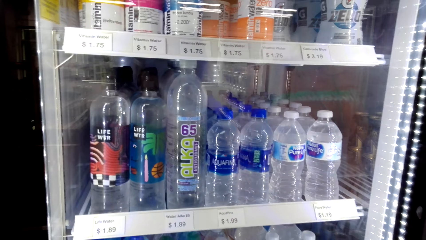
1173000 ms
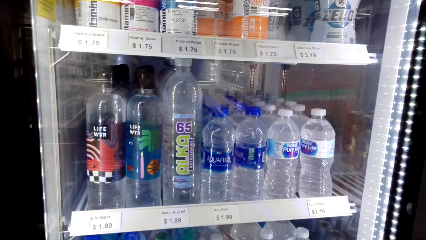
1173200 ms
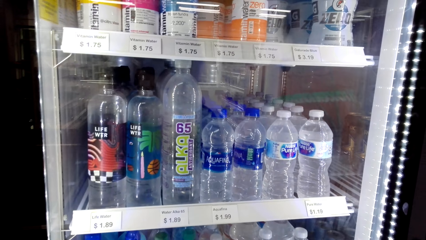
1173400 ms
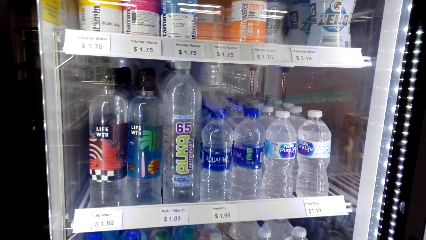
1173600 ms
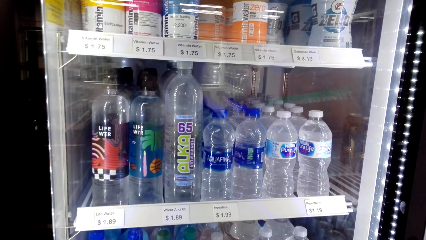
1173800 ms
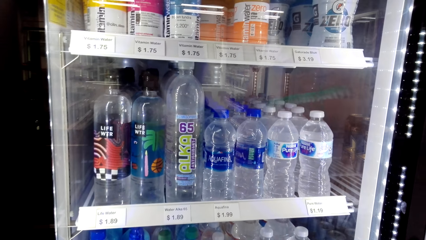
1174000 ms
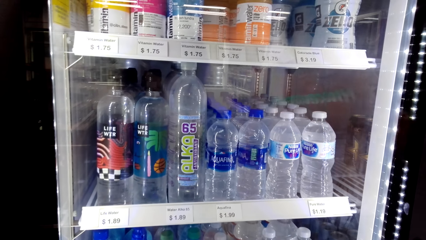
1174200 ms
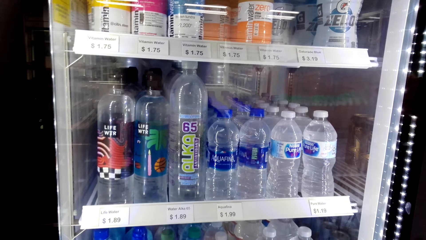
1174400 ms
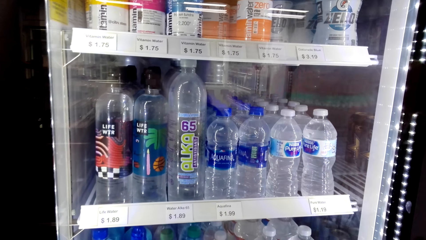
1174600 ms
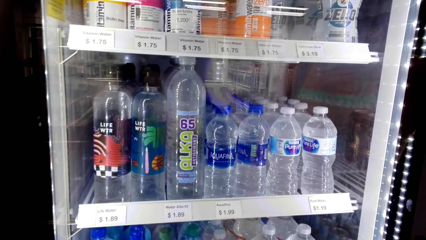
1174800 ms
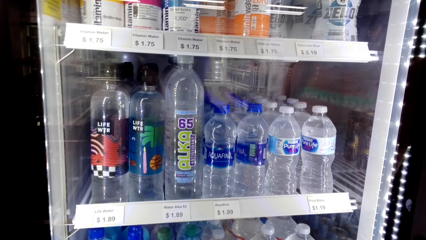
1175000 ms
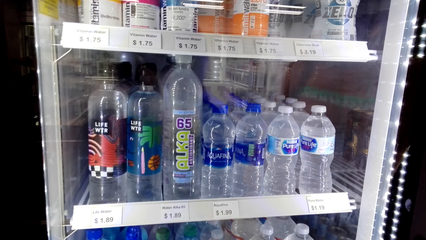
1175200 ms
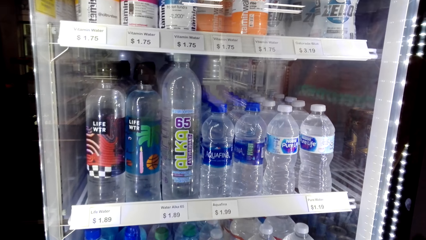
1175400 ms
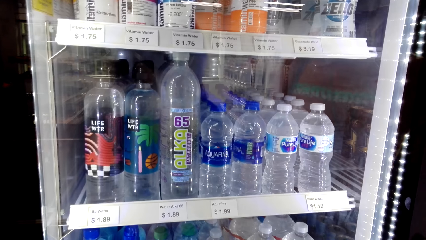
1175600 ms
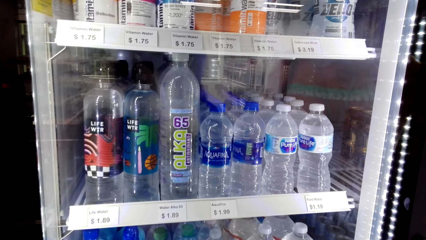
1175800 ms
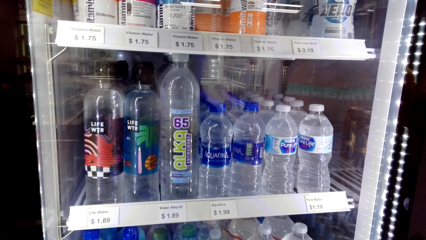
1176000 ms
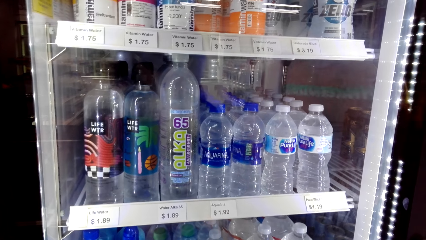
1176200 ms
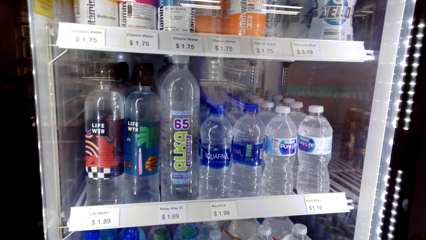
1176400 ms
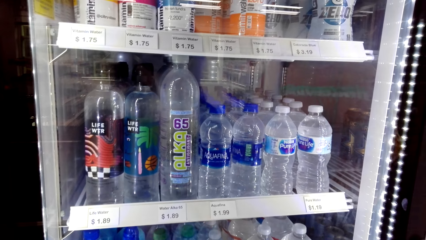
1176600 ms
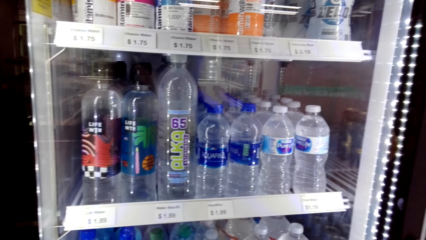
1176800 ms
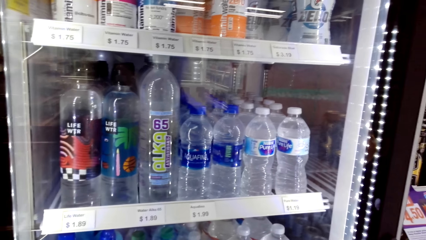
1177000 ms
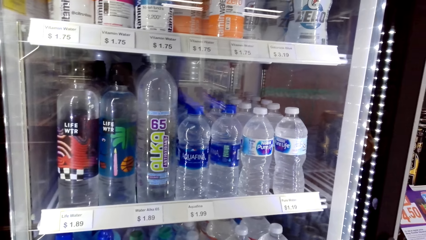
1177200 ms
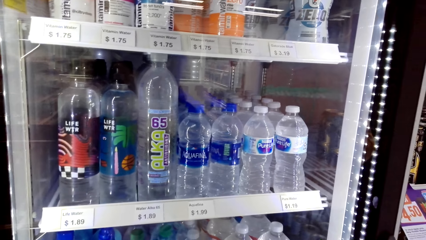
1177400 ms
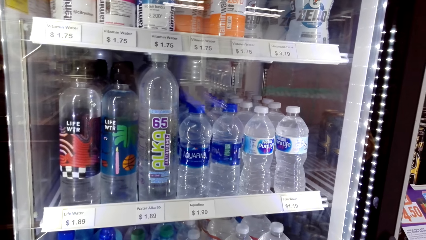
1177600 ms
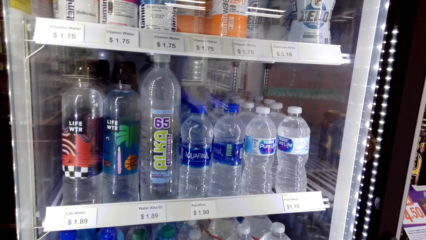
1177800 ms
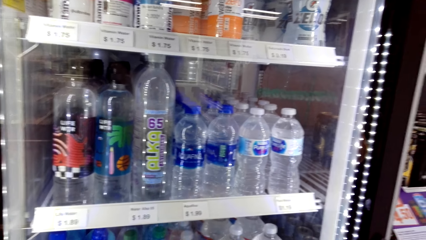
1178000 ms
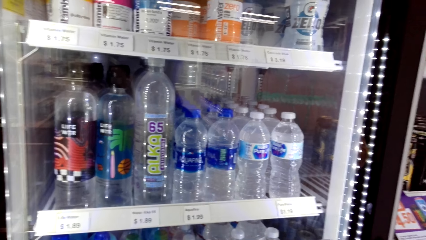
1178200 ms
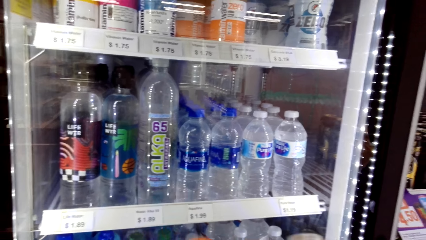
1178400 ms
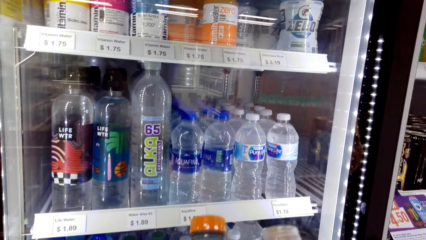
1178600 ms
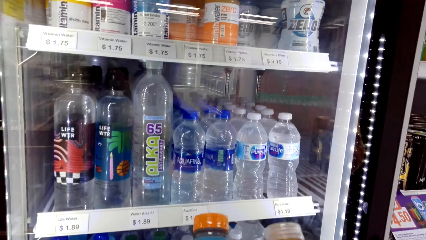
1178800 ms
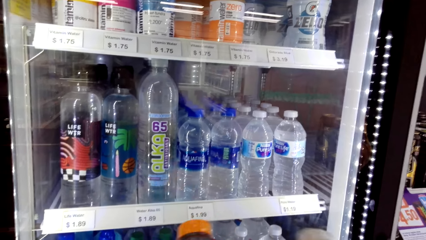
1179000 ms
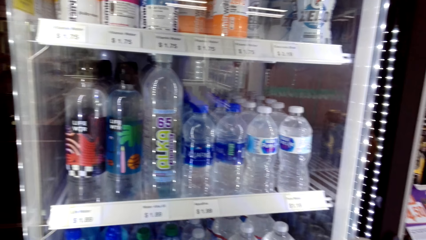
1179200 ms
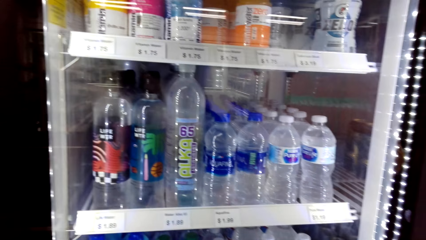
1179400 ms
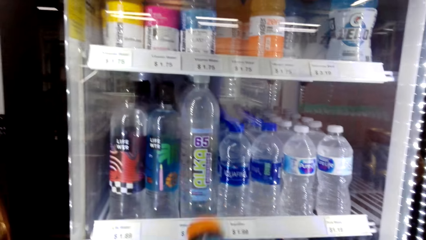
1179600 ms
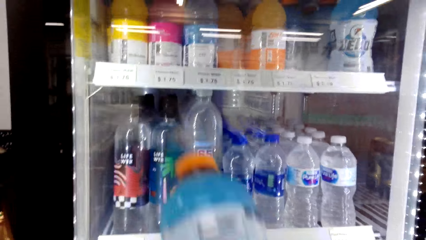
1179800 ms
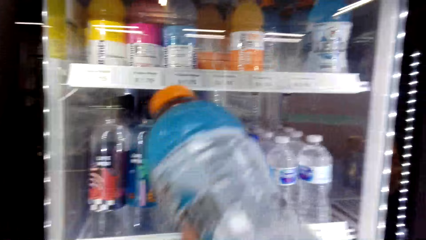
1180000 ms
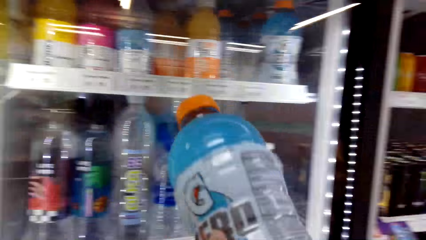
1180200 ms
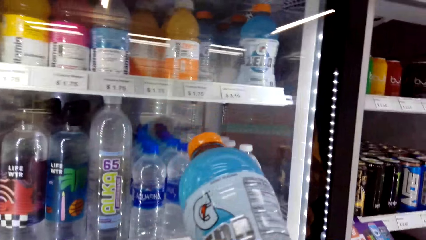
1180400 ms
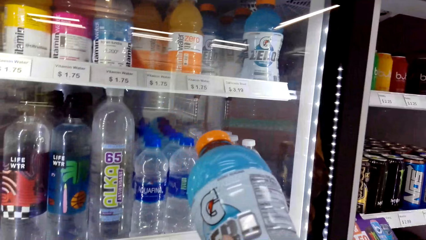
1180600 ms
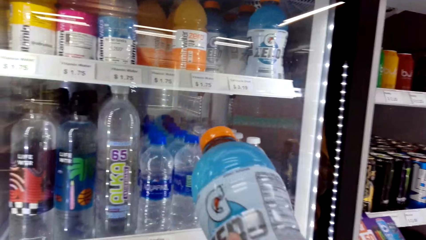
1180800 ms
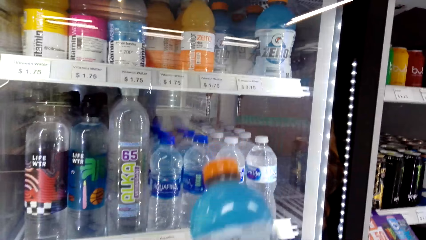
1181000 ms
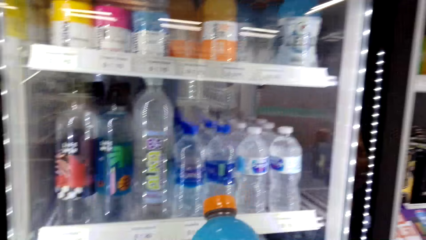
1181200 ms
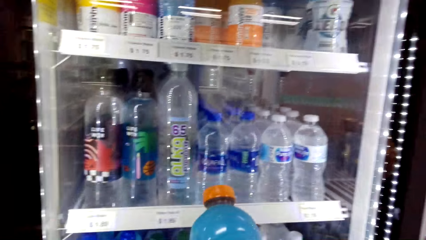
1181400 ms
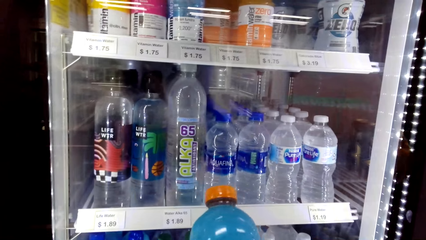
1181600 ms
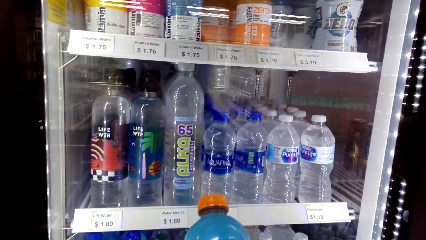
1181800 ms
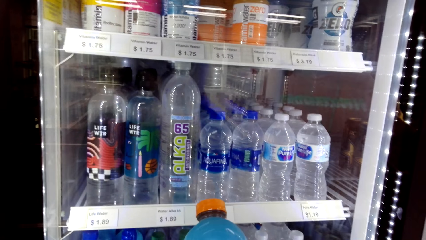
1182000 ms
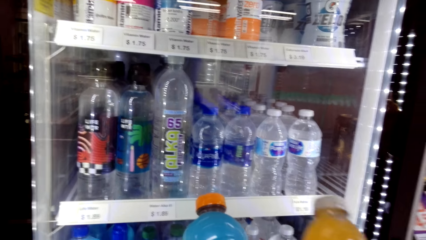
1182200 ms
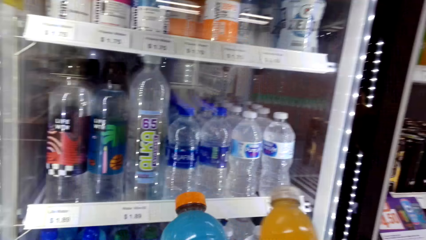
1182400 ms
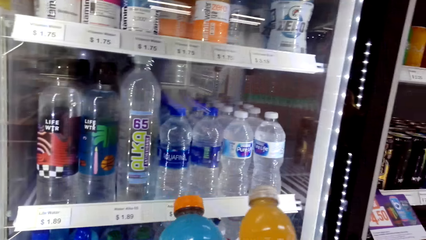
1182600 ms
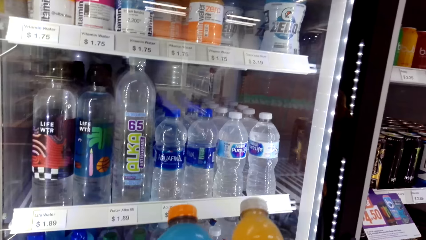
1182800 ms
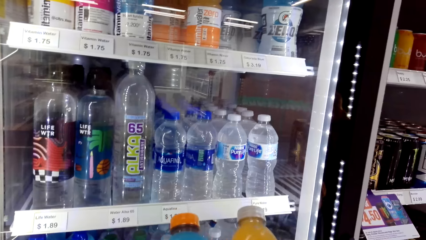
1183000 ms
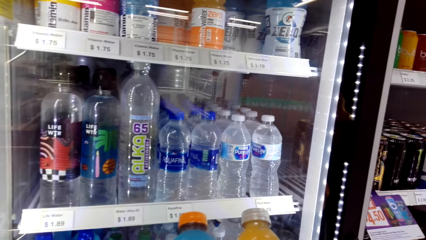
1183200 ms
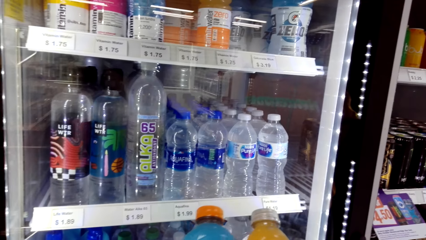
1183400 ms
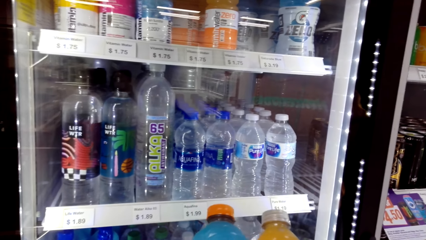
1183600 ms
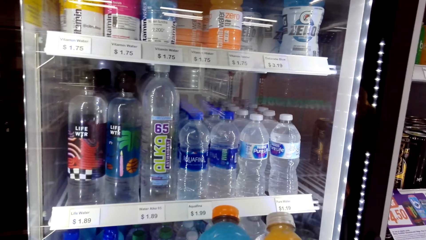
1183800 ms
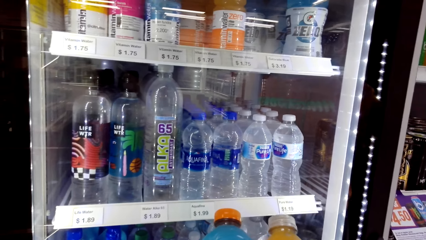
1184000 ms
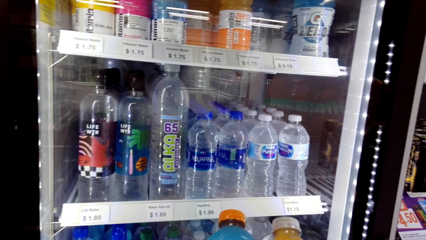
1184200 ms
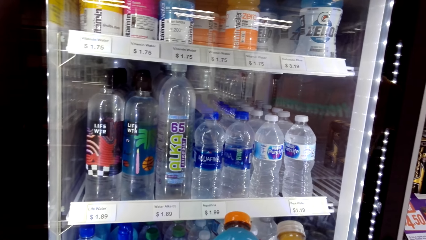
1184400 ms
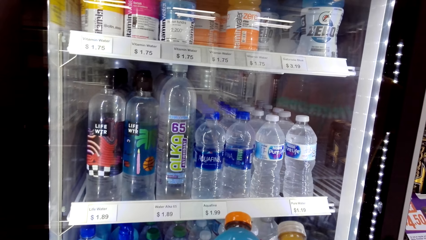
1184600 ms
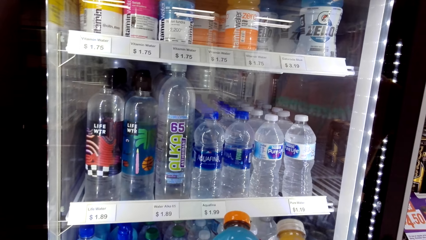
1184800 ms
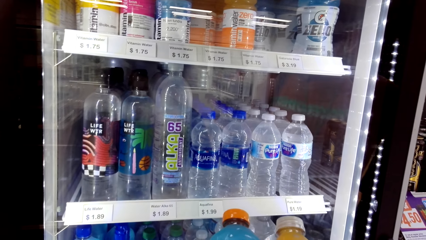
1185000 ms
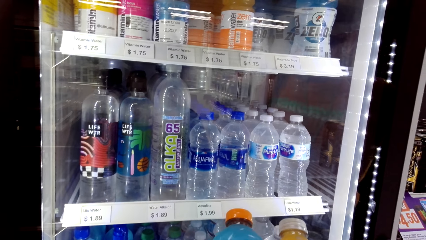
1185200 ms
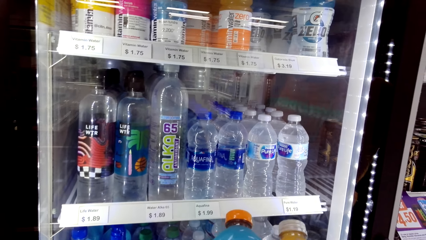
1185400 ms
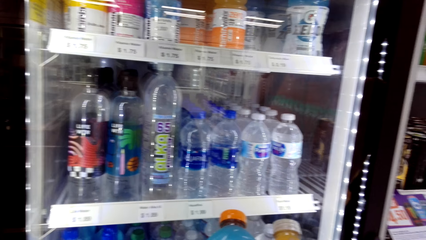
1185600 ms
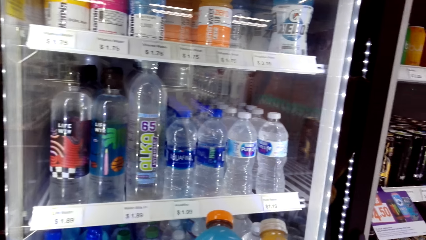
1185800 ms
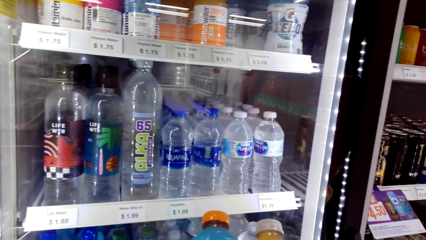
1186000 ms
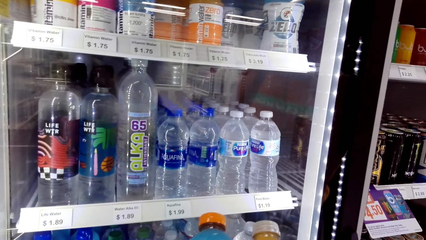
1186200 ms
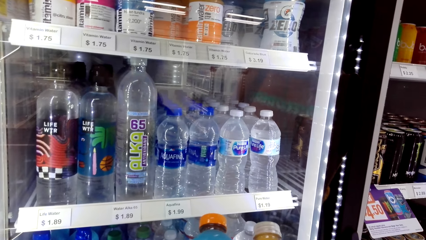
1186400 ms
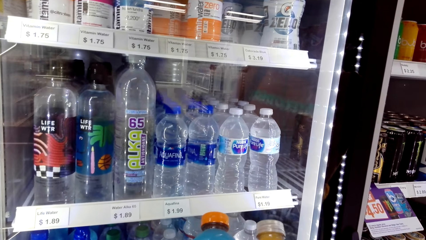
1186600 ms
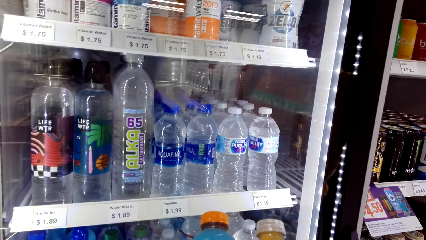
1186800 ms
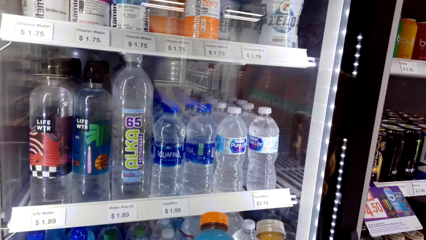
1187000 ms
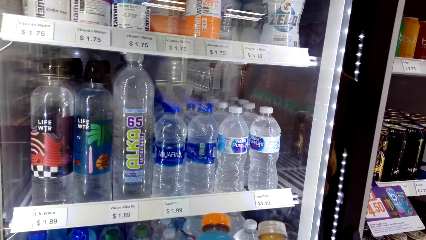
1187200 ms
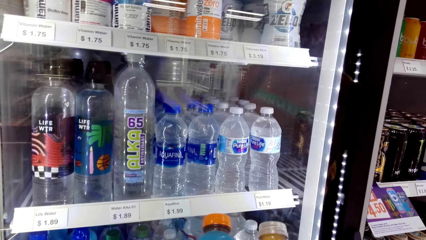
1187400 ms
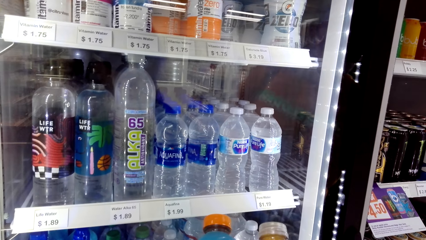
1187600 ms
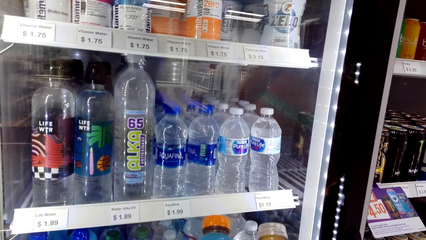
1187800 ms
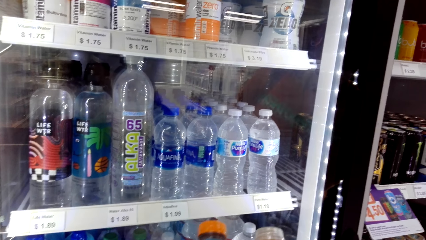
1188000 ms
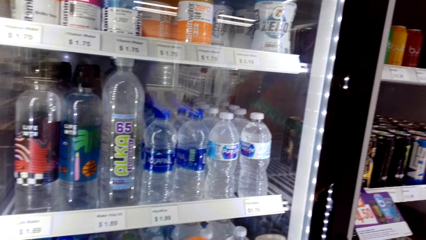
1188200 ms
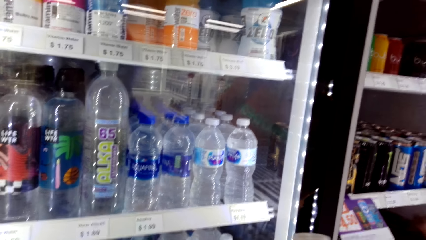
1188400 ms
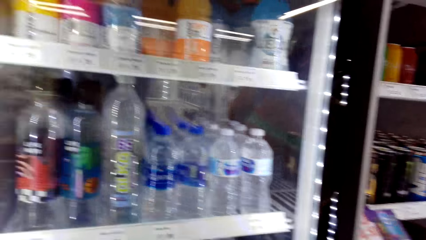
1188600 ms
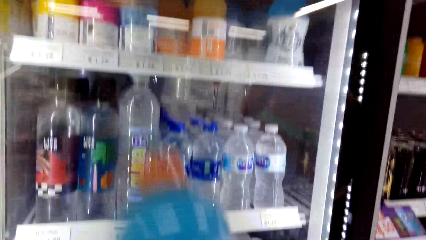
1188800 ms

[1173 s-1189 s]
The camera wearer holds the zero juice with her hands.
